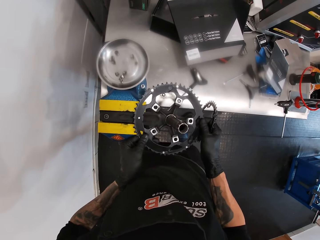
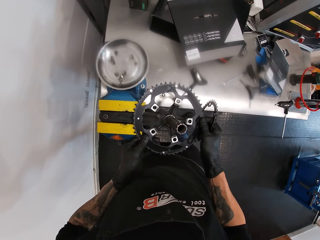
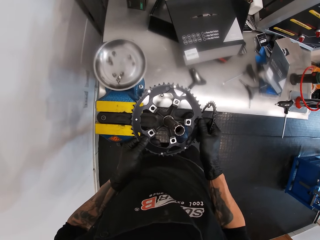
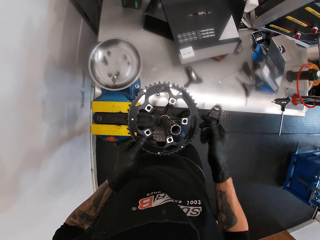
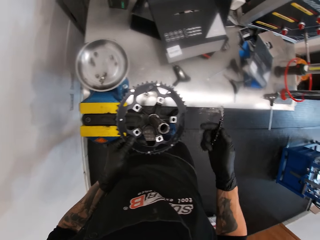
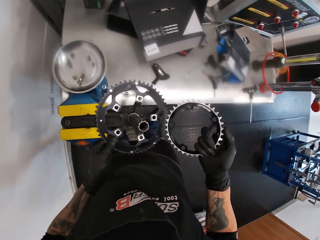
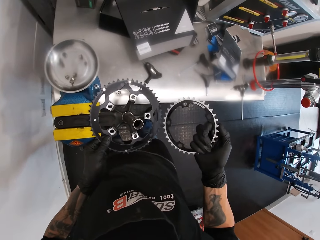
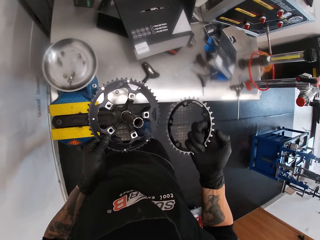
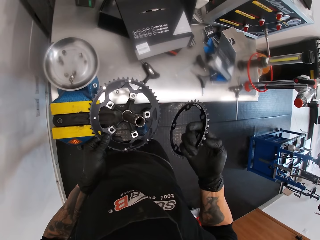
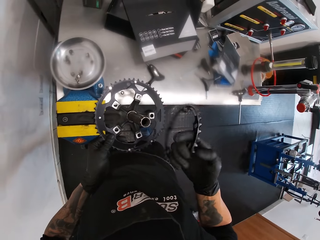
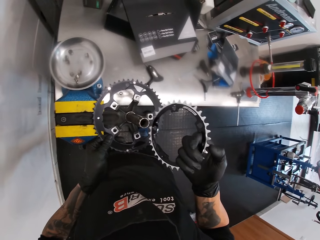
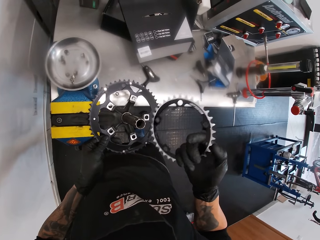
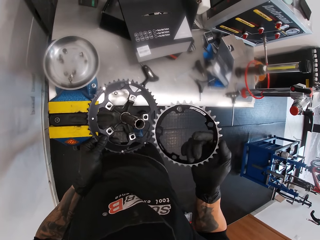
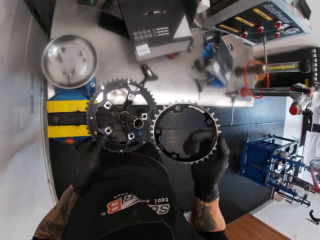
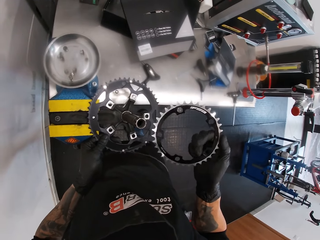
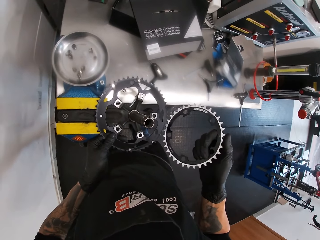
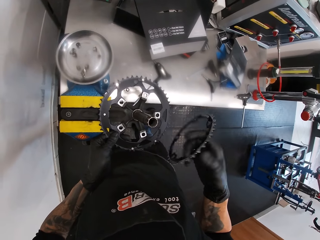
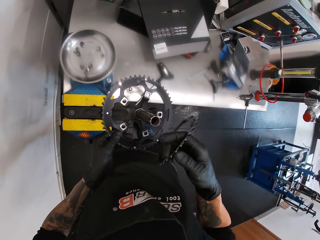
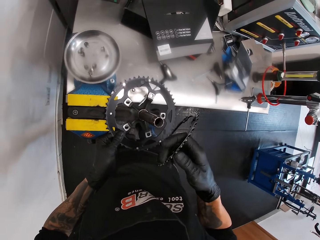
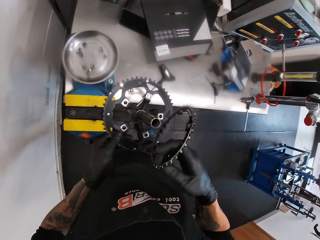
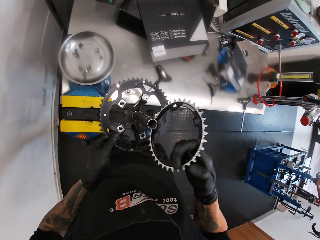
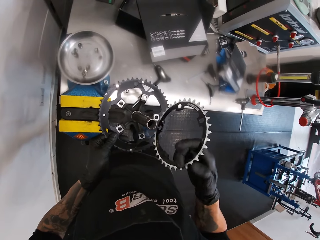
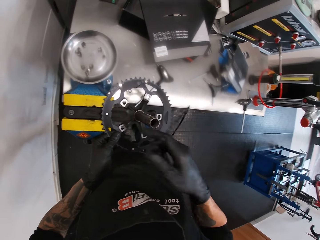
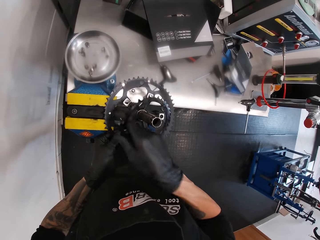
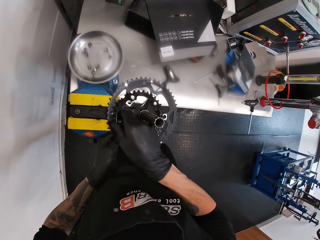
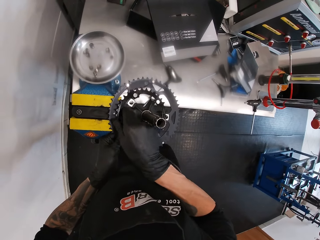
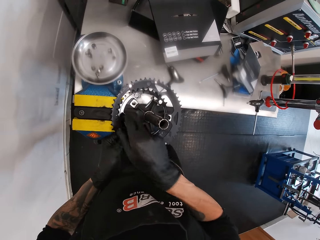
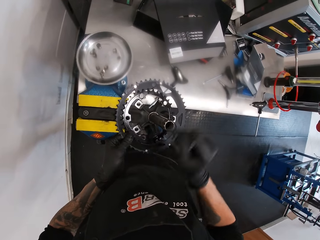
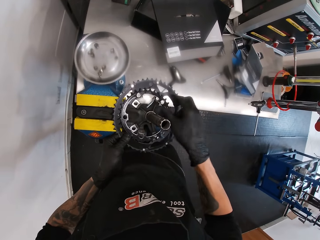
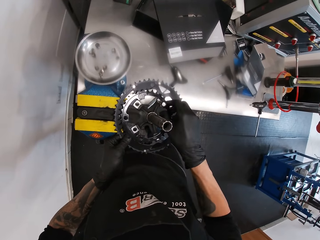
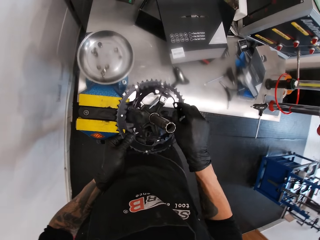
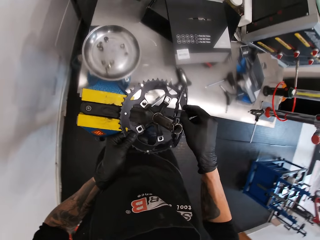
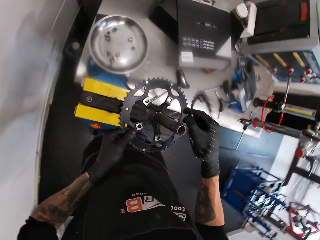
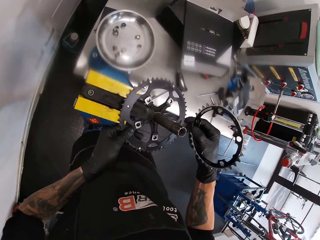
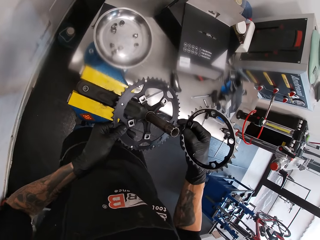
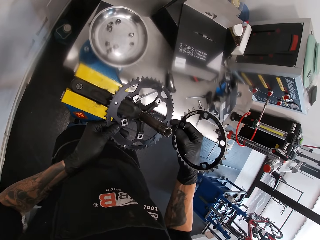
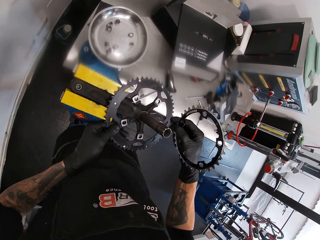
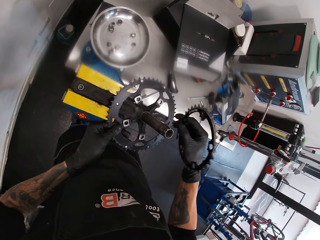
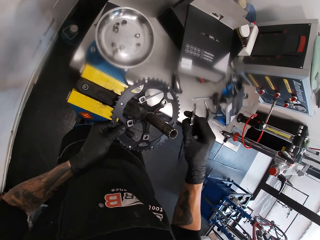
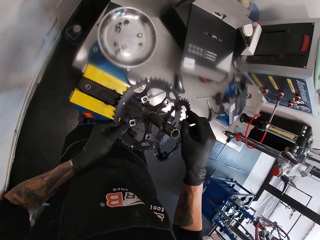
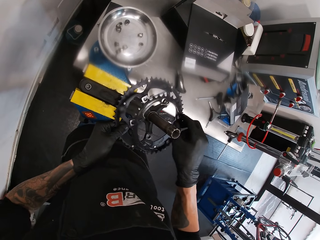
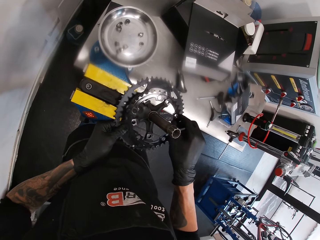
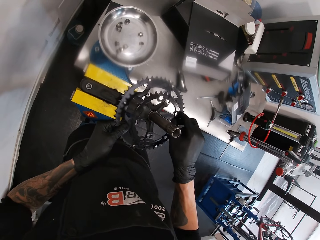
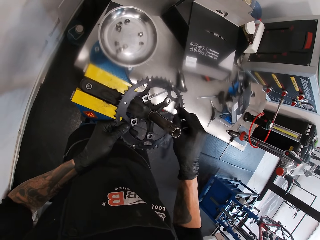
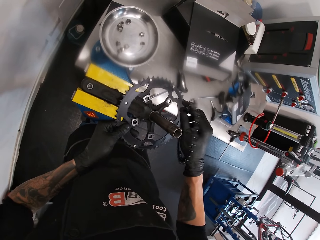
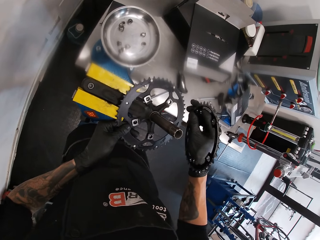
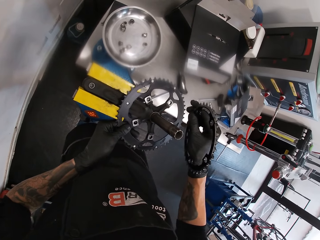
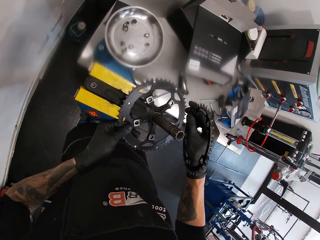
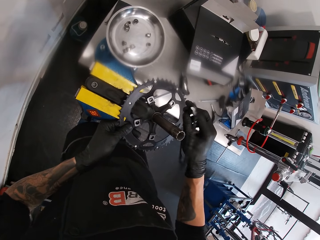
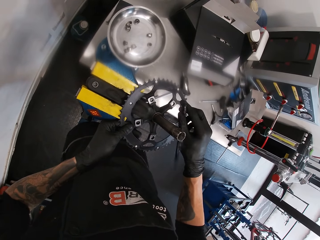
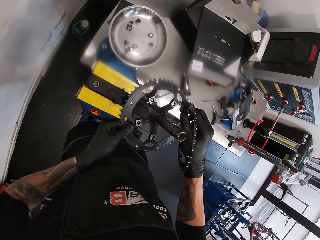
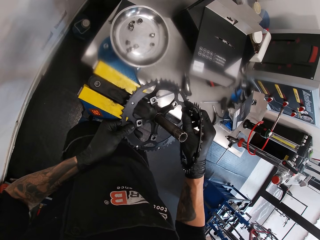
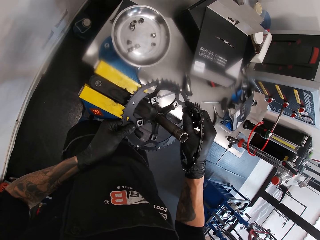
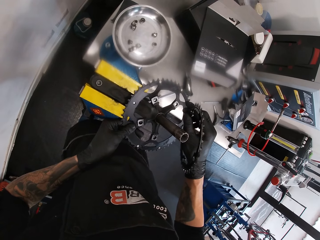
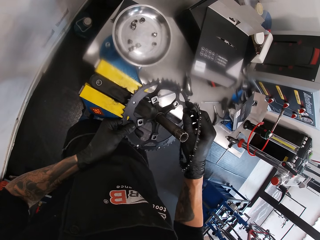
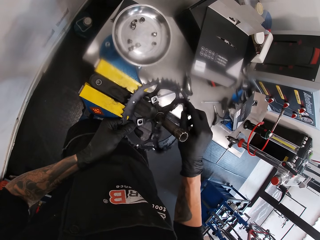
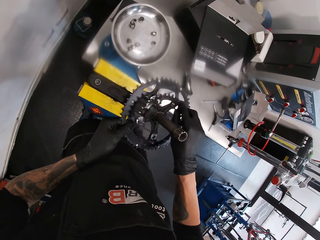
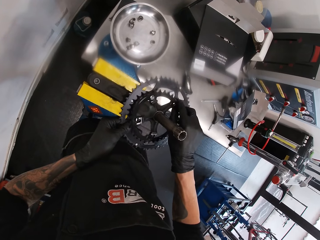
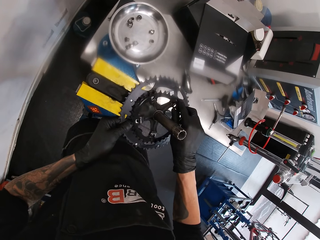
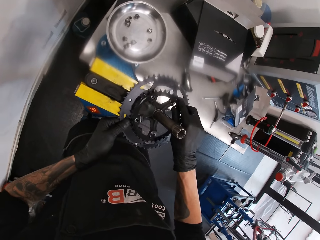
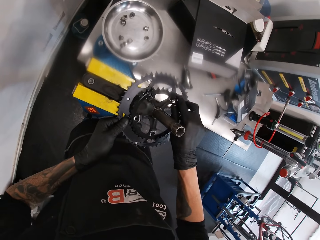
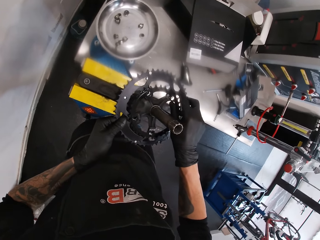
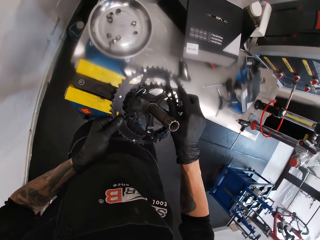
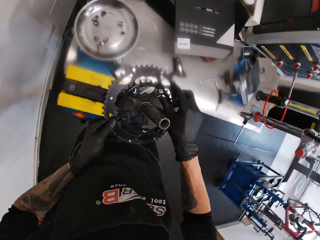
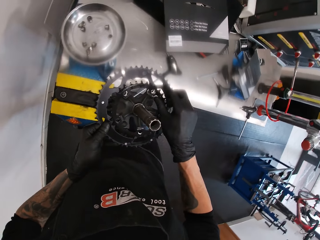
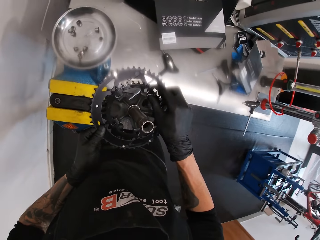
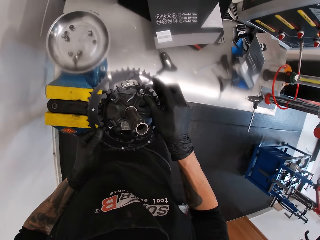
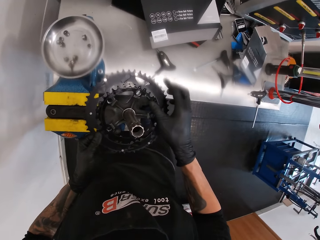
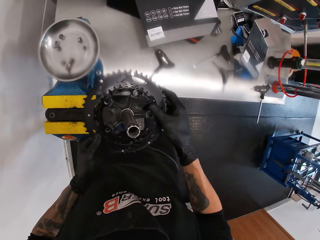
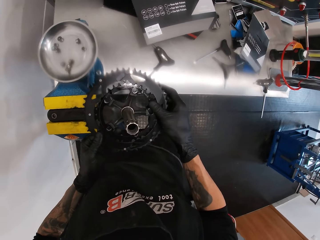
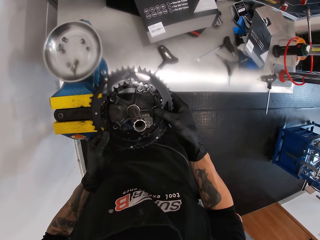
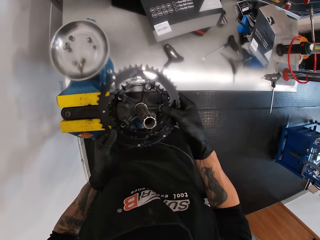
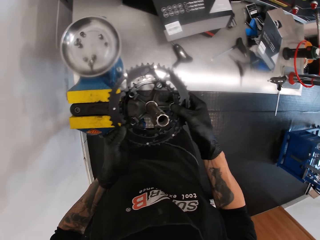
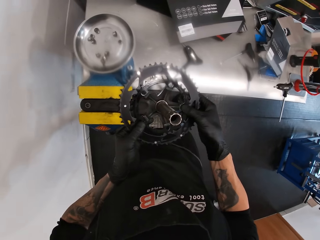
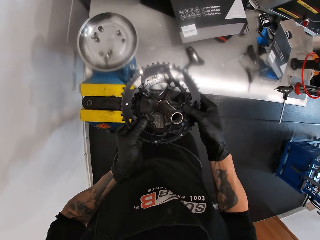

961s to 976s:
The camera wearer fixes the wheel sprocket on something. He removes the wheel sprocket. He fixes the wheel sprocket on something. He places the smaller crank above the crank with his right hand.

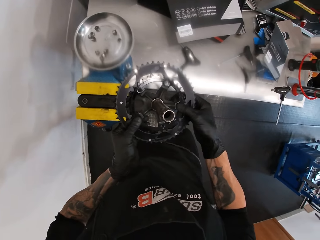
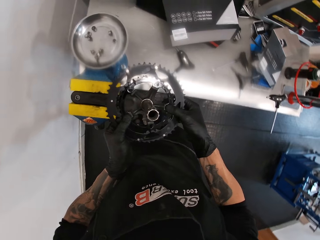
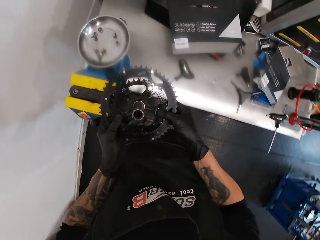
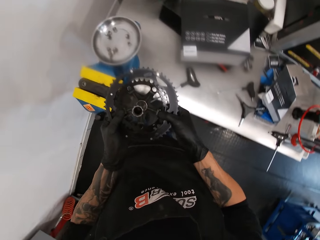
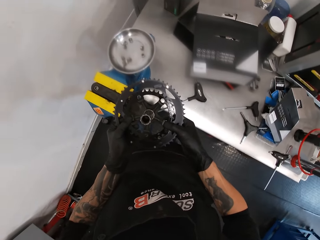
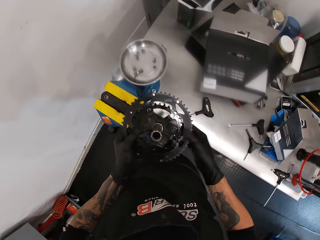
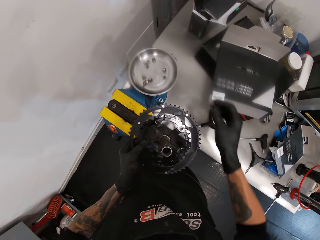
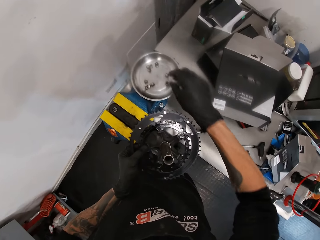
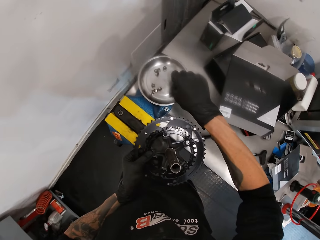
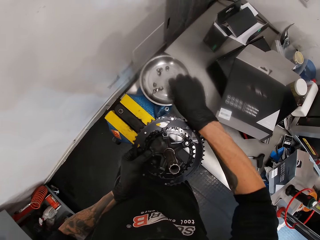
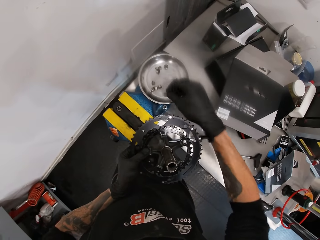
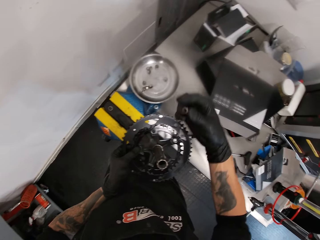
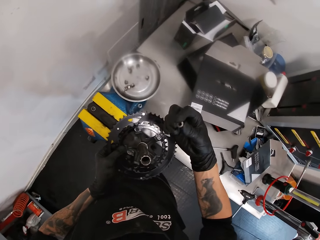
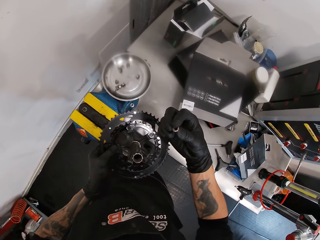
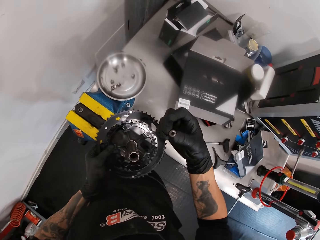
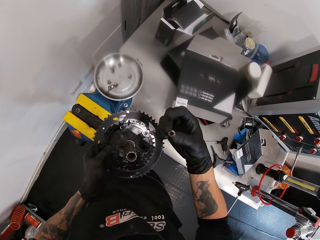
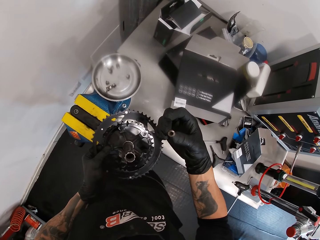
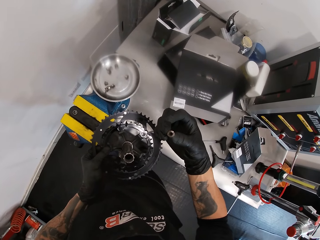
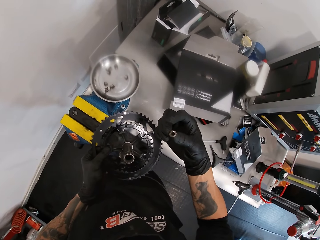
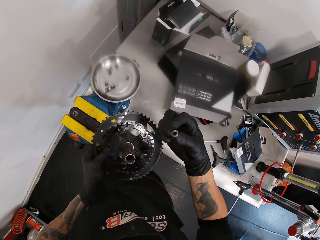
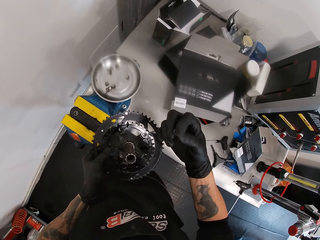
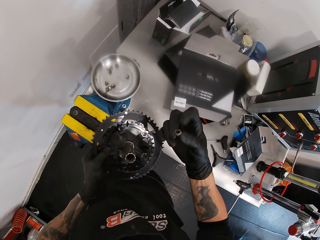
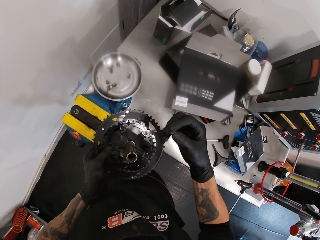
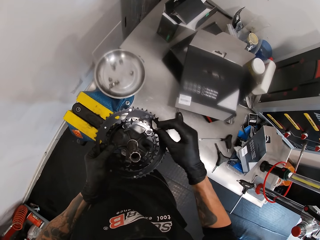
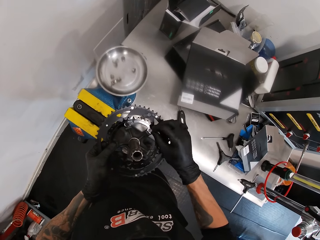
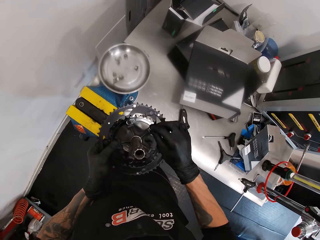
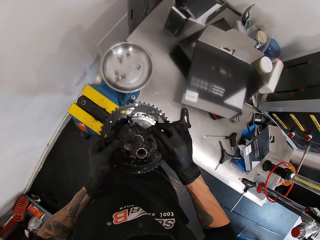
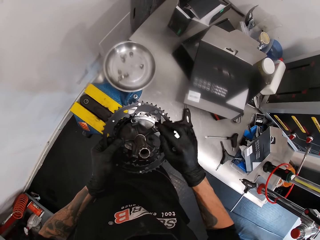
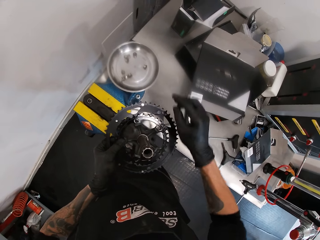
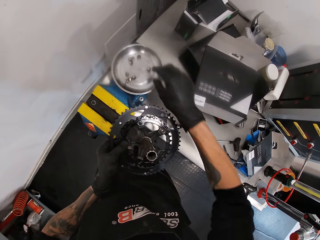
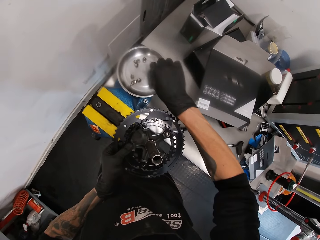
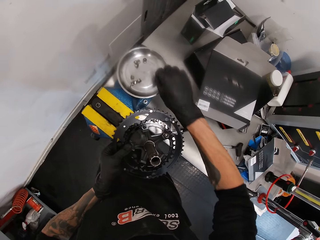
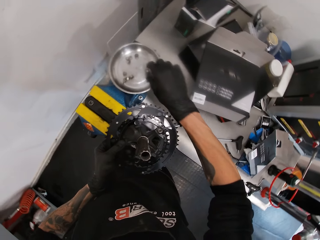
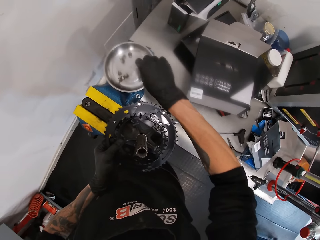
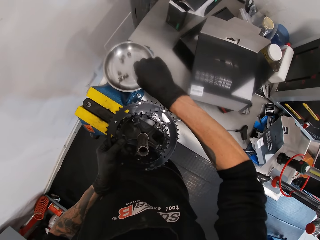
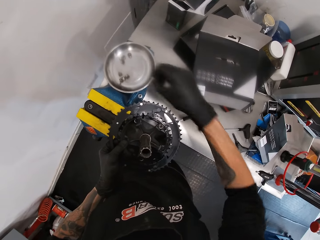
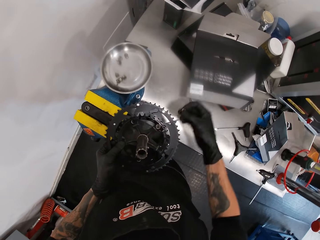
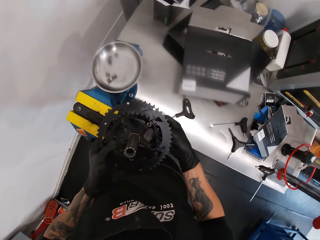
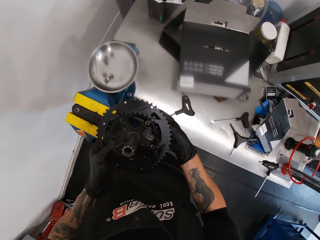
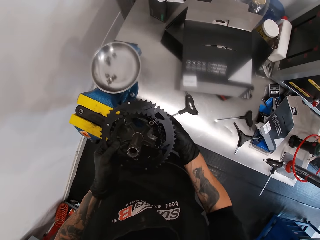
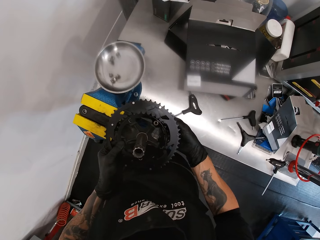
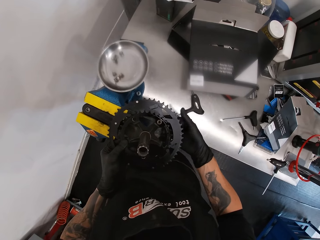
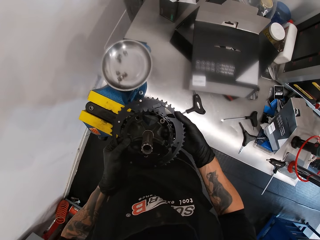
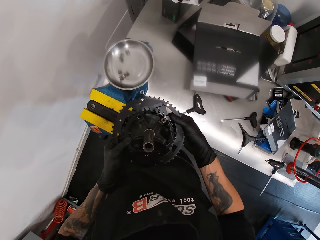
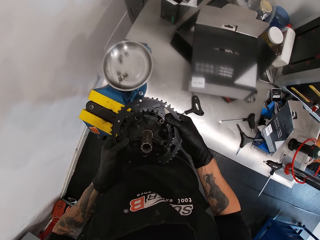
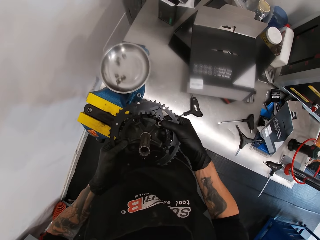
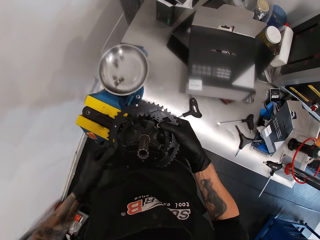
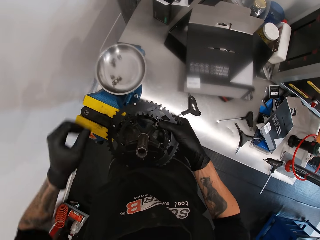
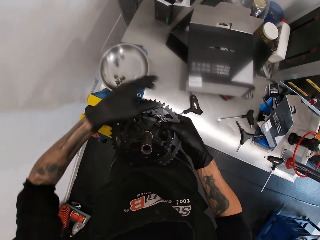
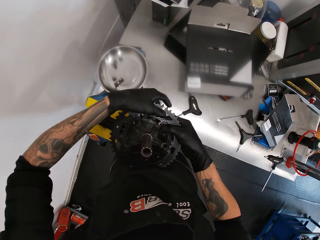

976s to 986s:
The camera wearer picks up a screw from the dish. They look at the screw. They fix the screw on something. They pick up a screw from the dish. They fix the screw on something.
